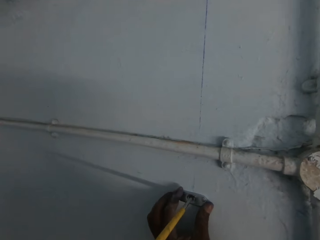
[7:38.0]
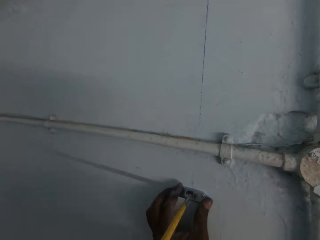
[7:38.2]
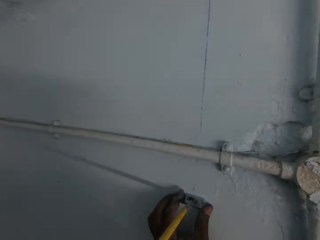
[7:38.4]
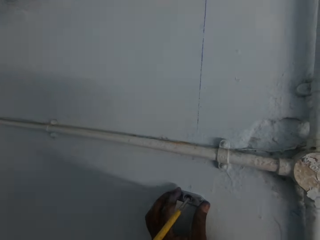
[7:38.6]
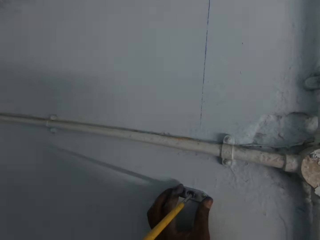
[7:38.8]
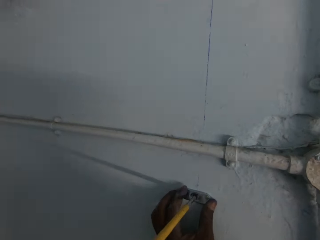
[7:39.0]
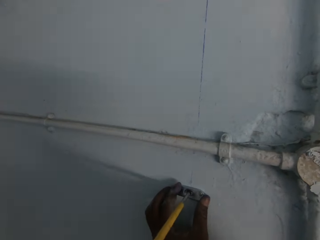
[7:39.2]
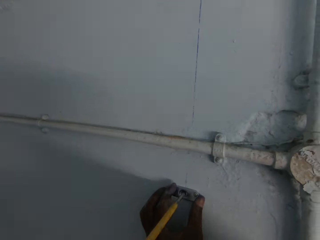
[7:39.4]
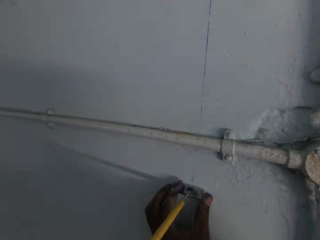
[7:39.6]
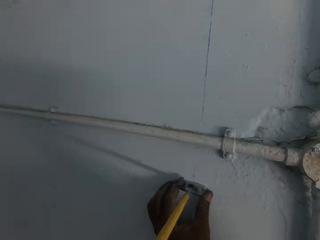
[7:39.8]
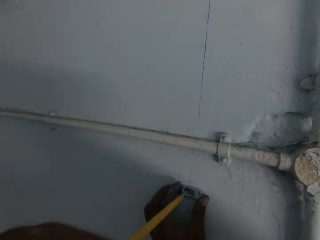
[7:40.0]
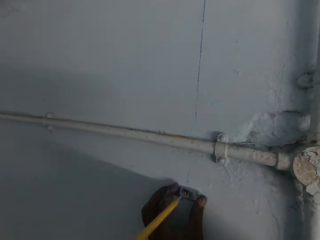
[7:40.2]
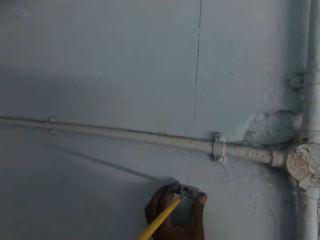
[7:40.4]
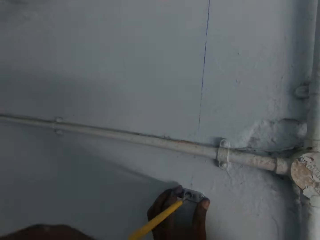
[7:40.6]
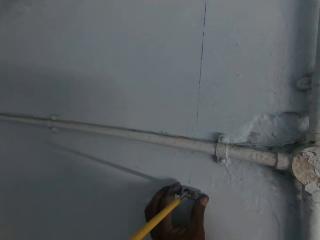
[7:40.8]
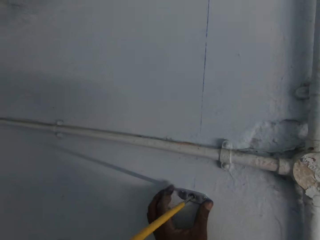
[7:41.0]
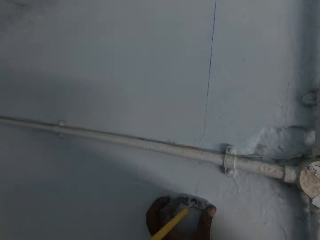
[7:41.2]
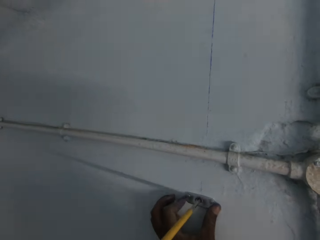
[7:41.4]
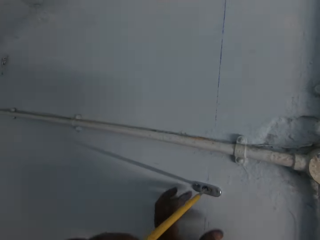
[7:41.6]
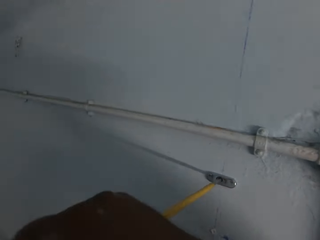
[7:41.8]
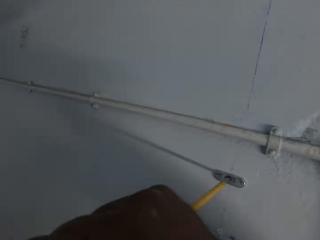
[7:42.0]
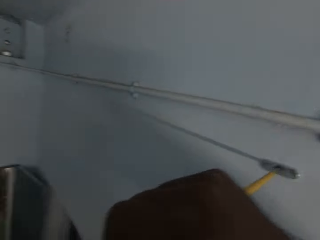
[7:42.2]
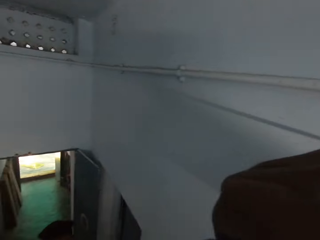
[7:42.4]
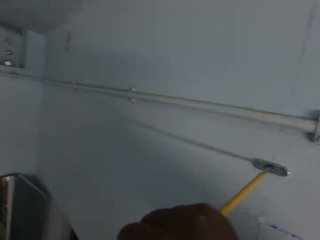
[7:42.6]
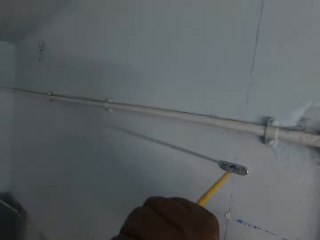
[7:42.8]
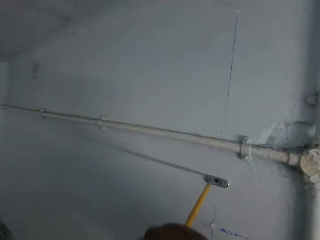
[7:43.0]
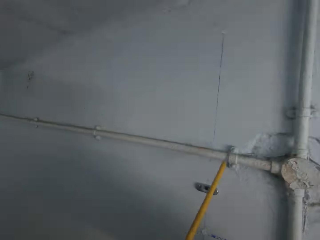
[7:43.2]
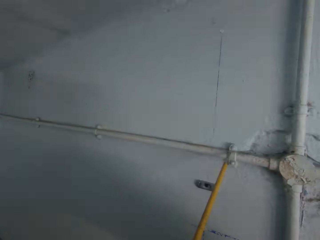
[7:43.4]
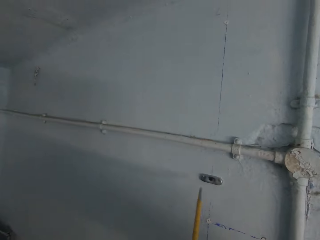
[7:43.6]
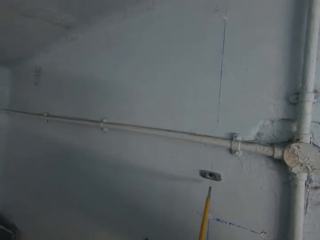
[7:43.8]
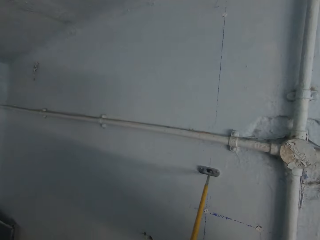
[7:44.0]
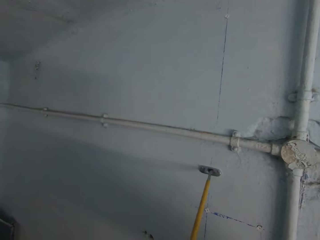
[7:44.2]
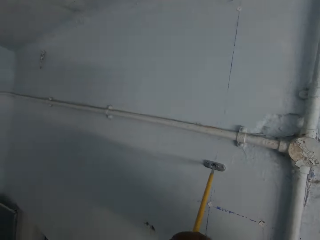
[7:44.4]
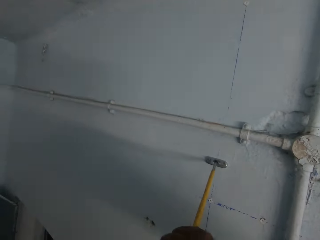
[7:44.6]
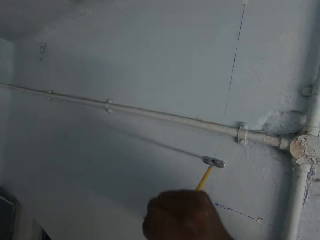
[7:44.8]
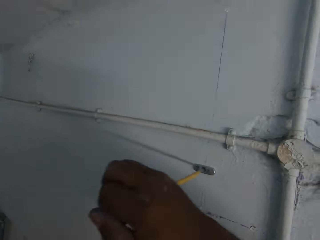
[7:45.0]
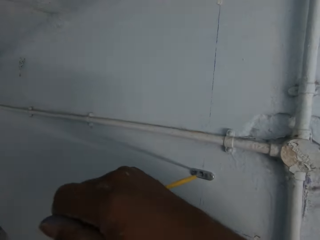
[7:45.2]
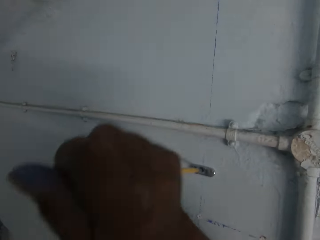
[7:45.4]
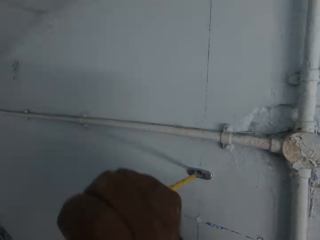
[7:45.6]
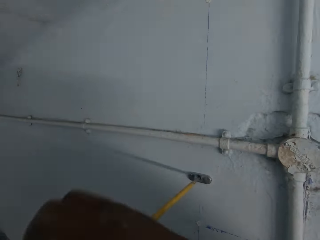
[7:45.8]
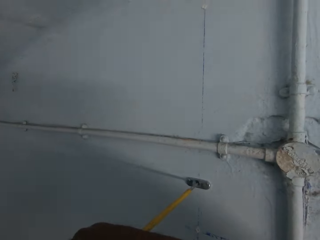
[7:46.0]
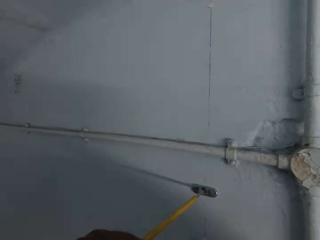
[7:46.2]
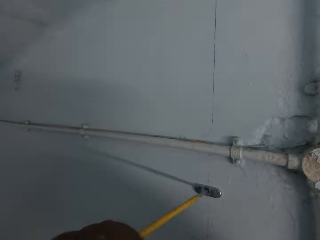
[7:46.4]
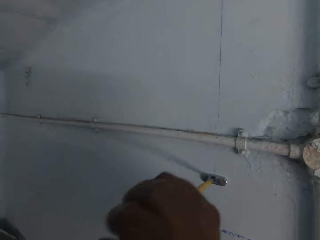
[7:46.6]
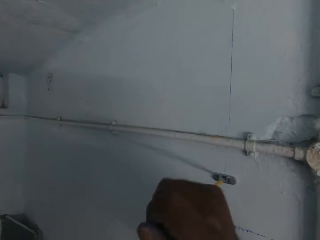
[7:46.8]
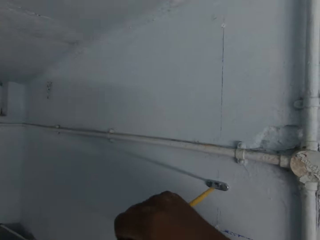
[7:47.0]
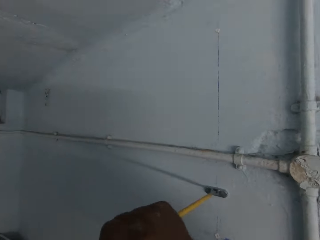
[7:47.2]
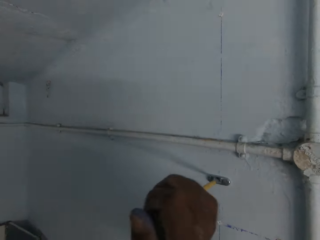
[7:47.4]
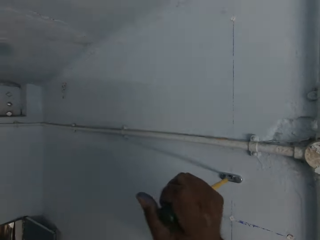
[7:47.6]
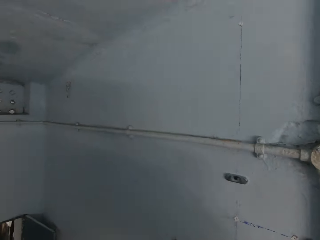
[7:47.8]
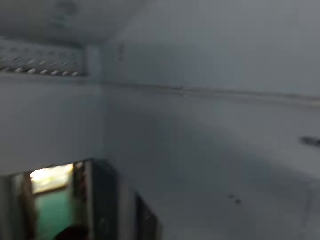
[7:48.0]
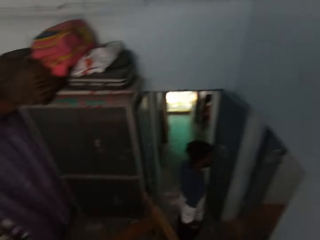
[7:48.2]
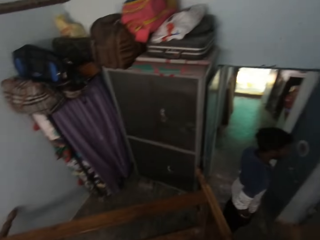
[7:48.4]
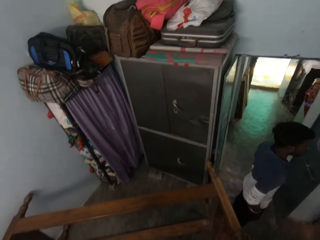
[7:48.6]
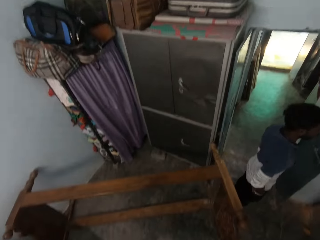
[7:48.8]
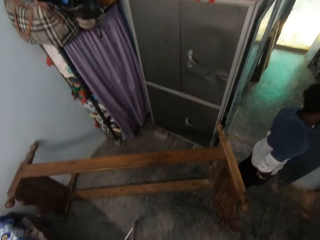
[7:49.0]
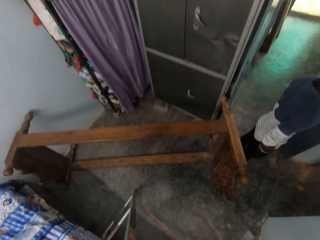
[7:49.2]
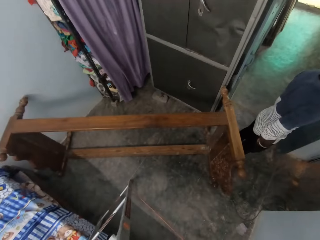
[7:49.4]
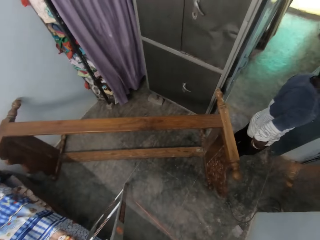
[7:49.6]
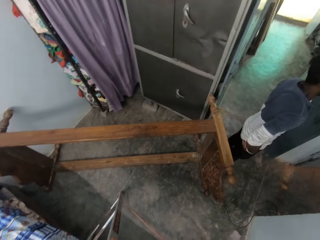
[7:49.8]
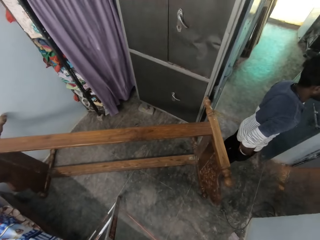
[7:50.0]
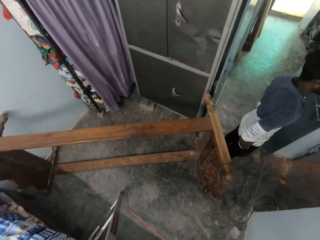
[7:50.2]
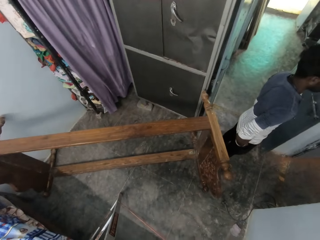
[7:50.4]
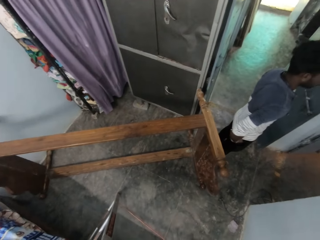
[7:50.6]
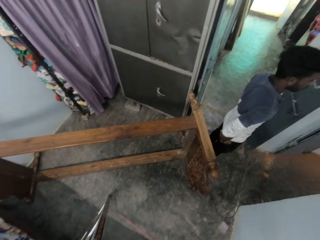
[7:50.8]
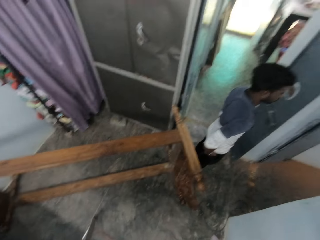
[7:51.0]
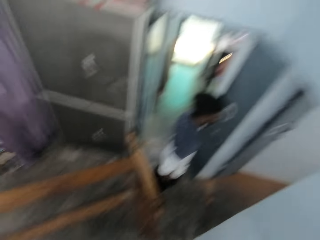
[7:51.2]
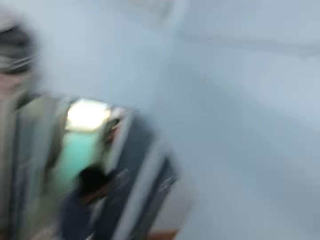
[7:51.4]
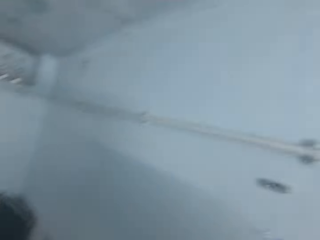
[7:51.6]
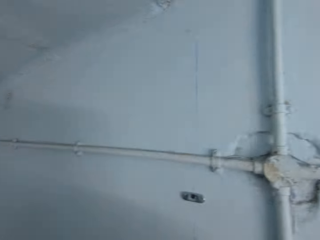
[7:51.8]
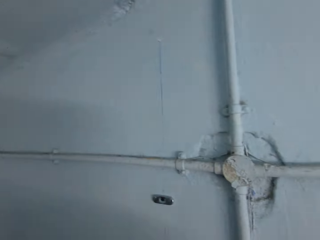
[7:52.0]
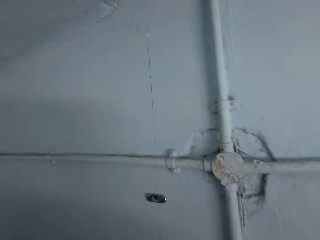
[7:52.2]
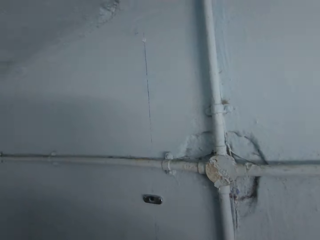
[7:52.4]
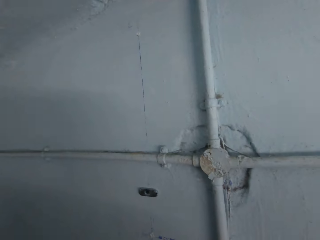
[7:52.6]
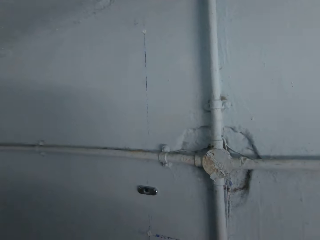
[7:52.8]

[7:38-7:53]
A man interacts with the camera wearer. The camera wearer holds the screwdriver with both hands. He adjusts the screwdriver on something. He screws the metal to the wall with the screwdriver in his right hand. He looks around.

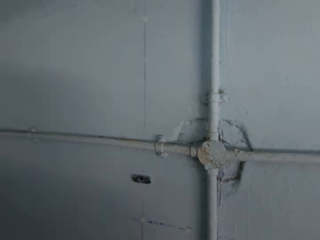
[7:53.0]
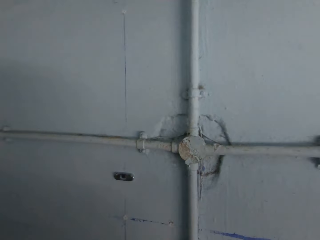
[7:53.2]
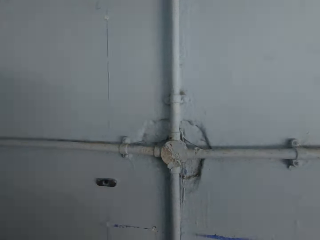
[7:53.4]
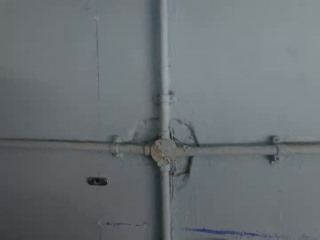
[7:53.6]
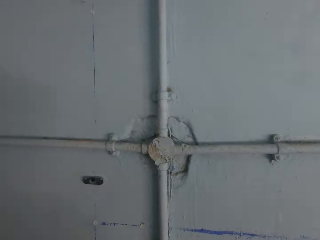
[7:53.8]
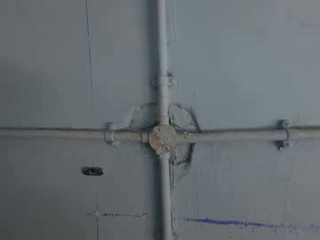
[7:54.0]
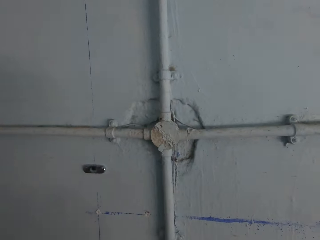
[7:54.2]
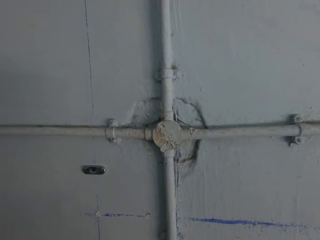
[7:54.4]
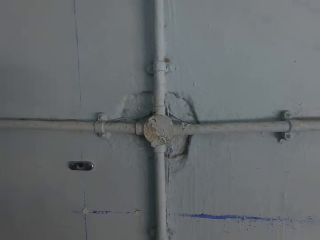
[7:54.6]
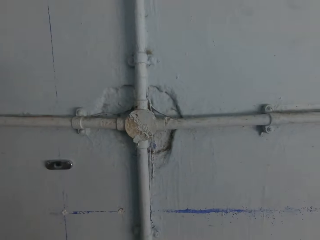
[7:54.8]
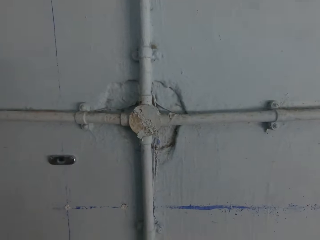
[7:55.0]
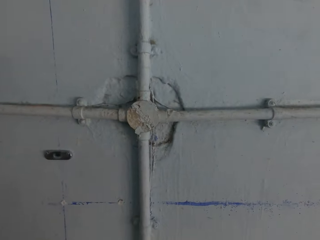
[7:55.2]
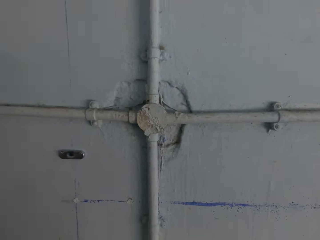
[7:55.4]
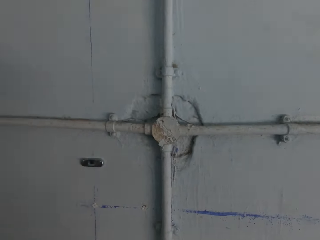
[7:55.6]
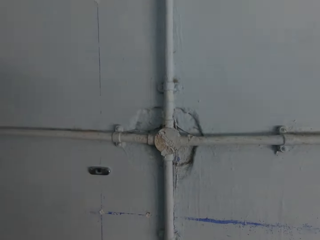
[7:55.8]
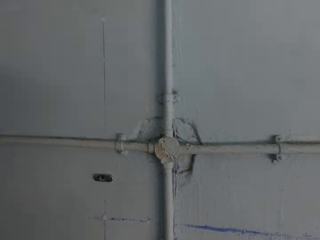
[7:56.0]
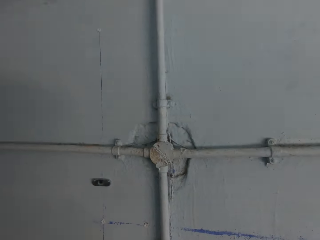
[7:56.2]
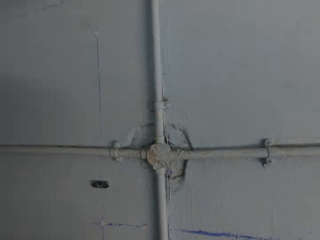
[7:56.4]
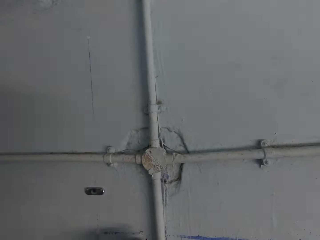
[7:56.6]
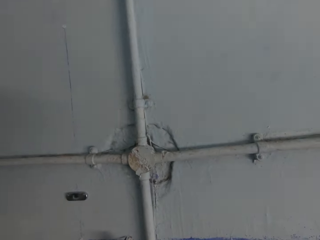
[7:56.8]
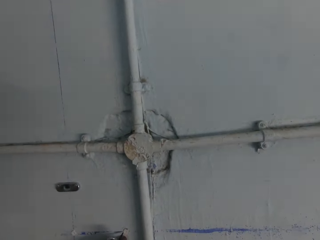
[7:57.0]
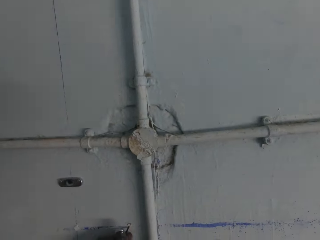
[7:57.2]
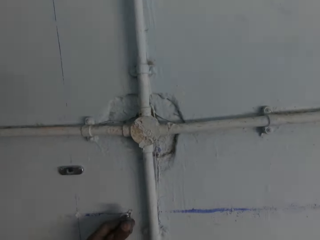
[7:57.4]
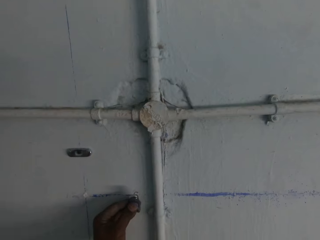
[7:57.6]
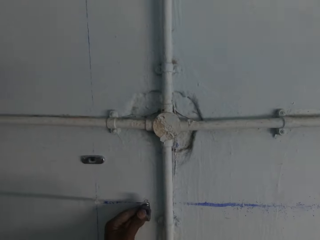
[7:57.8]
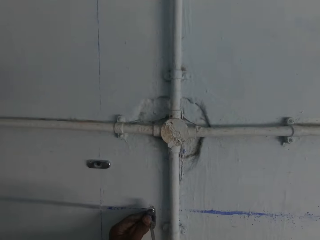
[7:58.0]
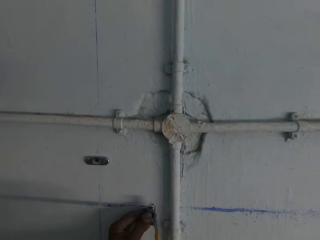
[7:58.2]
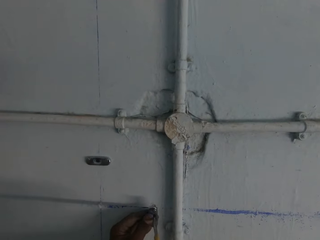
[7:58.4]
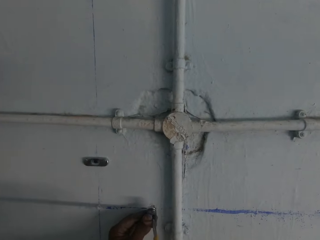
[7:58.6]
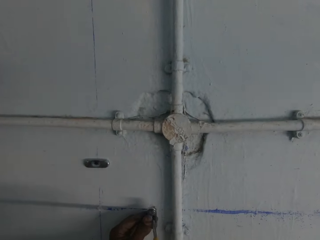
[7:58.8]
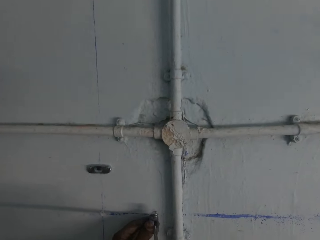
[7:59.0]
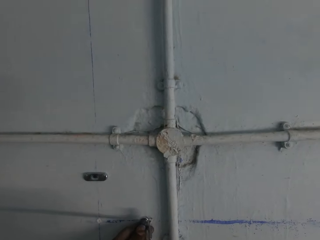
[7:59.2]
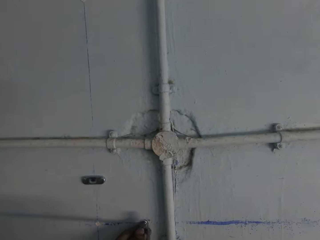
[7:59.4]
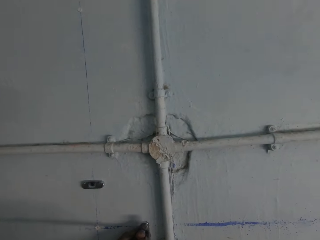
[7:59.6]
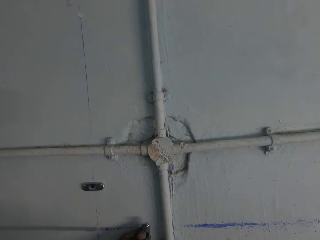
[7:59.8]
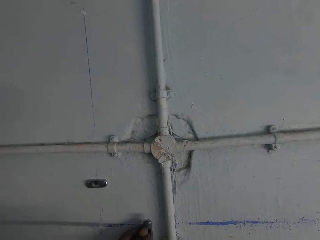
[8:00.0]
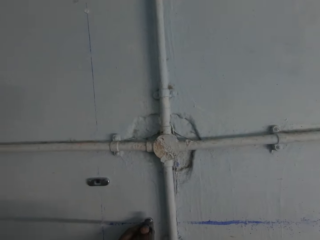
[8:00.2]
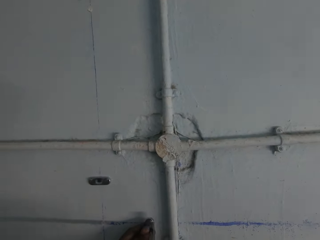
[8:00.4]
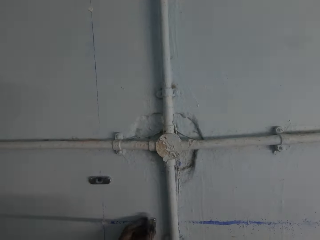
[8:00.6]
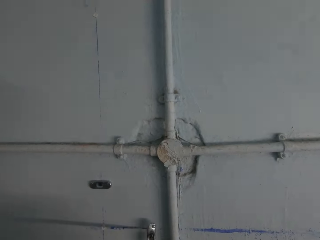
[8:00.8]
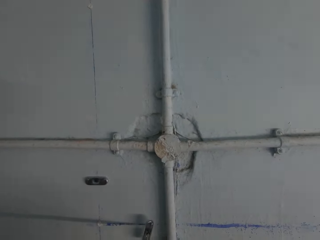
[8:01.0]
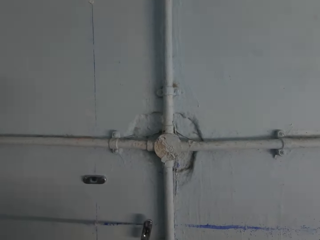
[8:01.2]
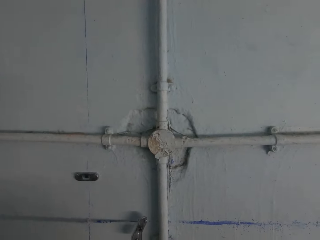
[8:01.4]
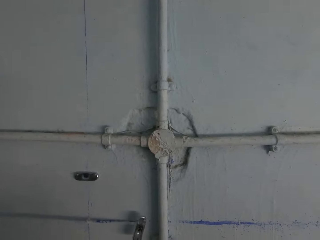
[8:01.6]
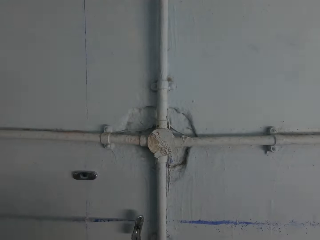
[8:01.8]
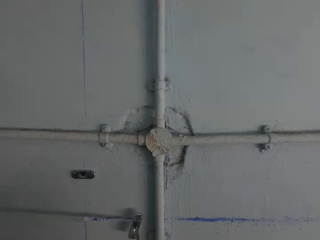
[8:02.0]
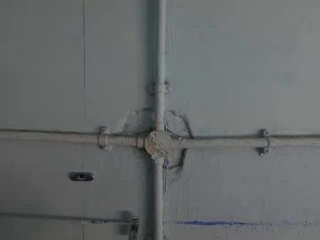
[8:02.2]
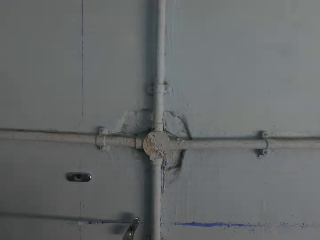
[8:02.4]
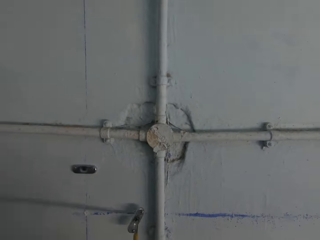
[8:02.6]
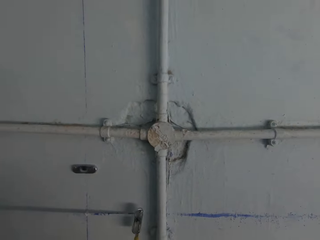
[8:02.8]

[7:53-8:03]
The camera wearer holds a metal on the wall with his left hand. He fixes something on the wall. He screws the metal to the wall with the screwdriver in his hands.
